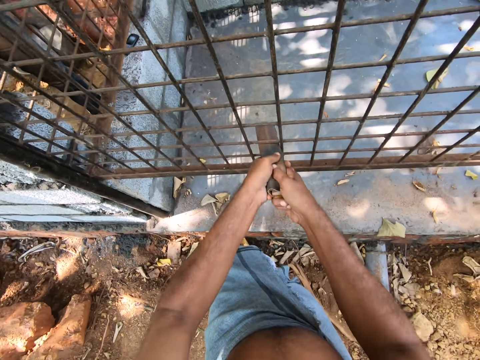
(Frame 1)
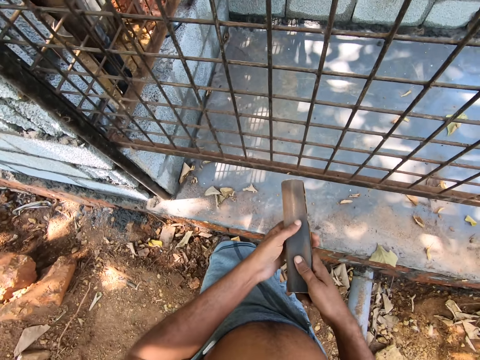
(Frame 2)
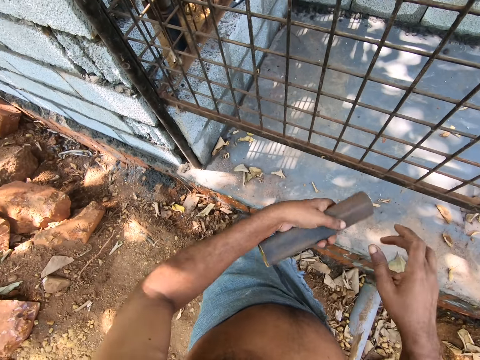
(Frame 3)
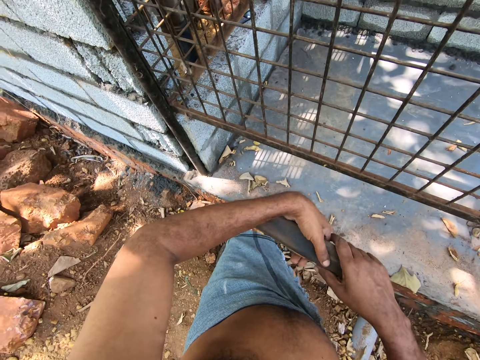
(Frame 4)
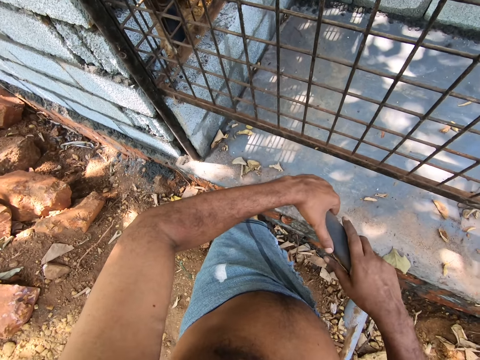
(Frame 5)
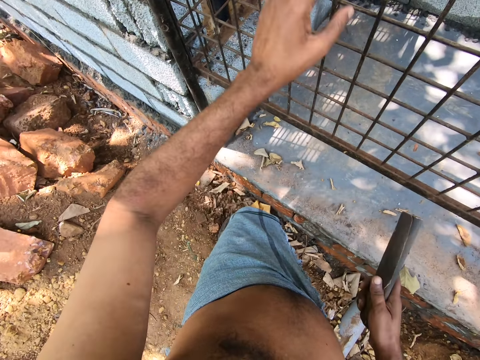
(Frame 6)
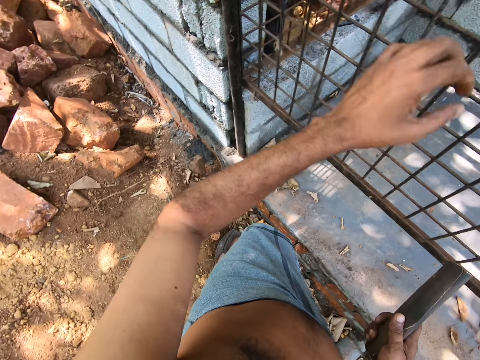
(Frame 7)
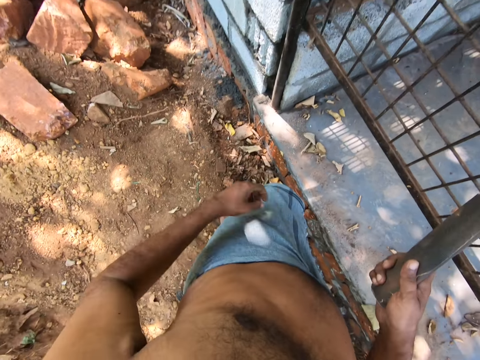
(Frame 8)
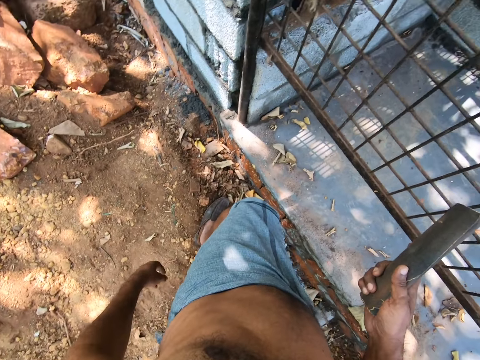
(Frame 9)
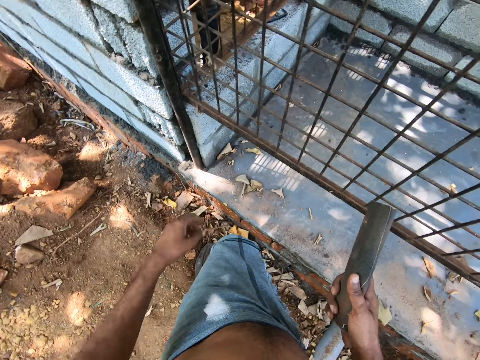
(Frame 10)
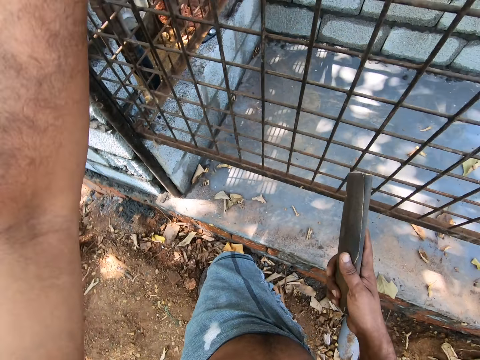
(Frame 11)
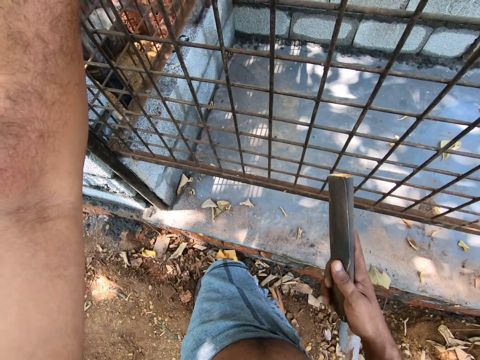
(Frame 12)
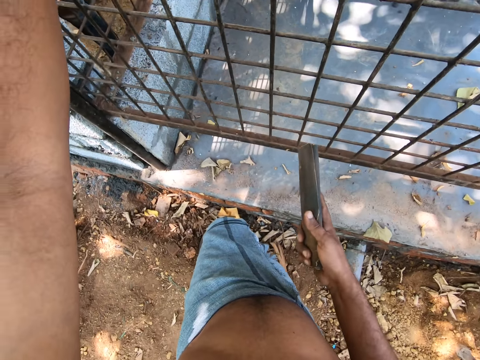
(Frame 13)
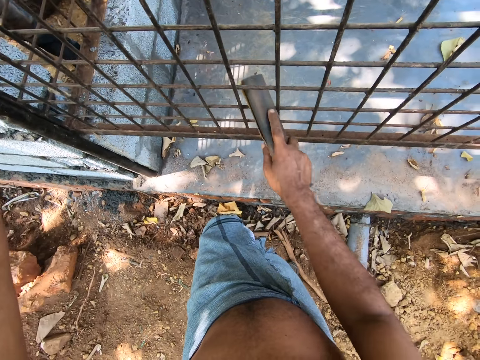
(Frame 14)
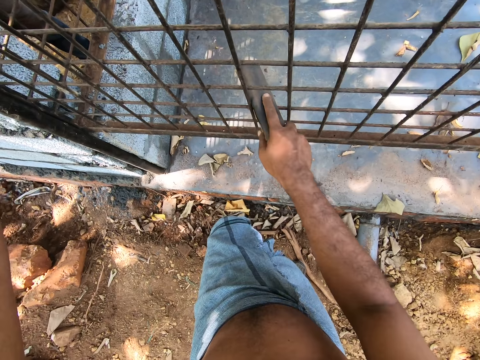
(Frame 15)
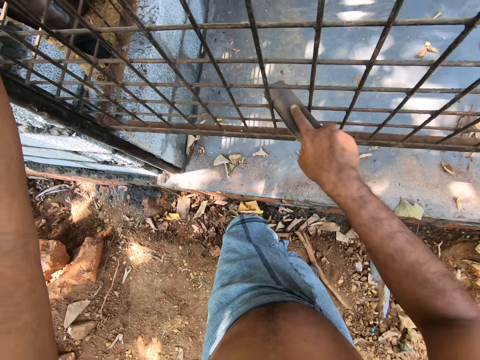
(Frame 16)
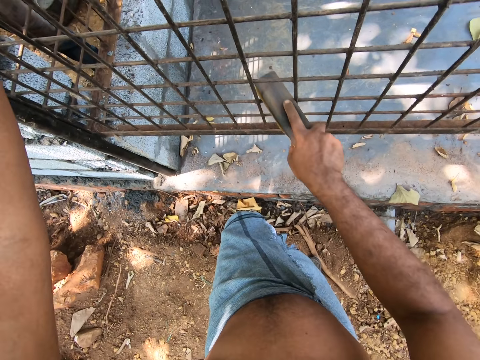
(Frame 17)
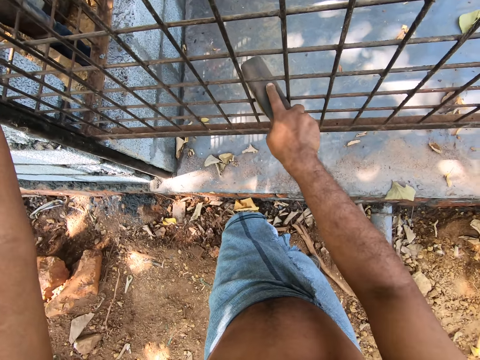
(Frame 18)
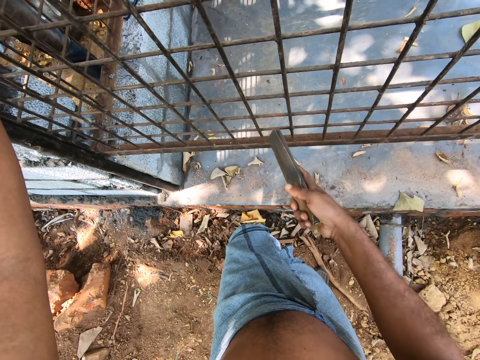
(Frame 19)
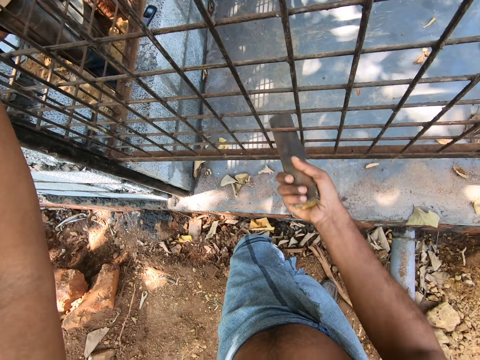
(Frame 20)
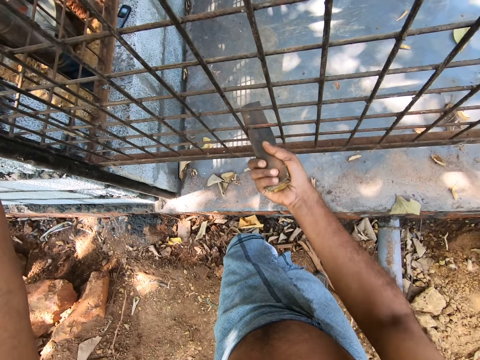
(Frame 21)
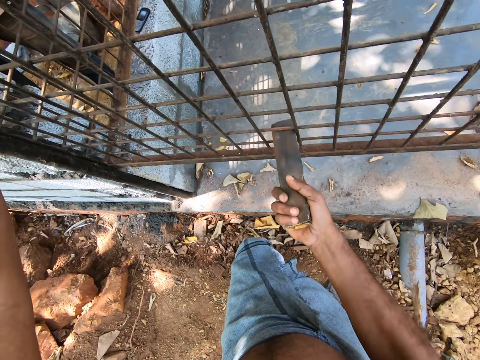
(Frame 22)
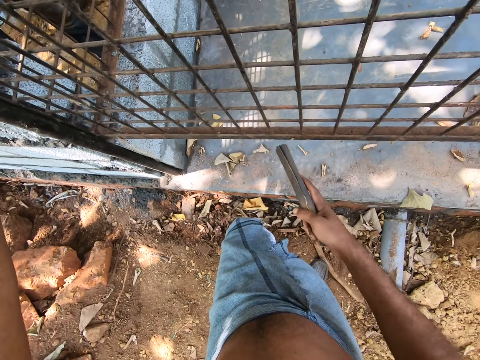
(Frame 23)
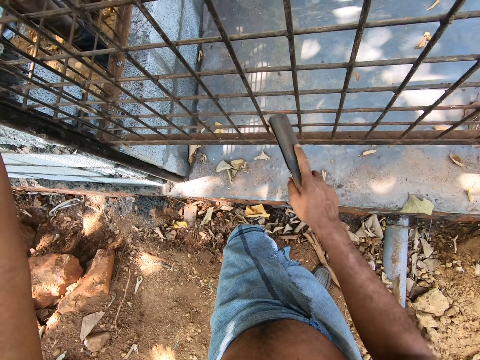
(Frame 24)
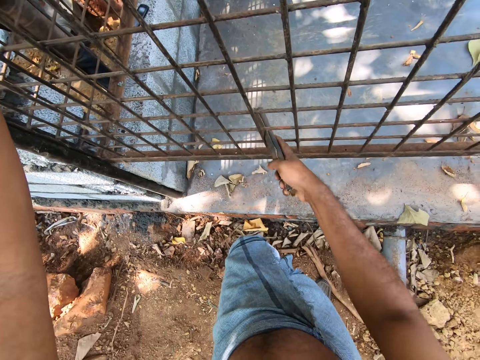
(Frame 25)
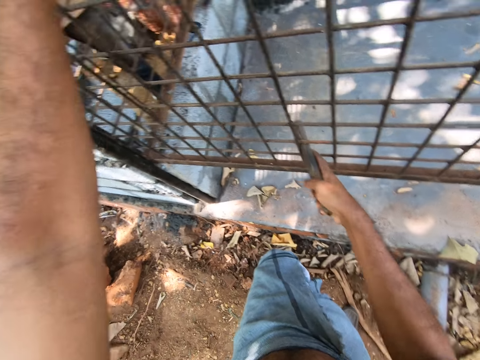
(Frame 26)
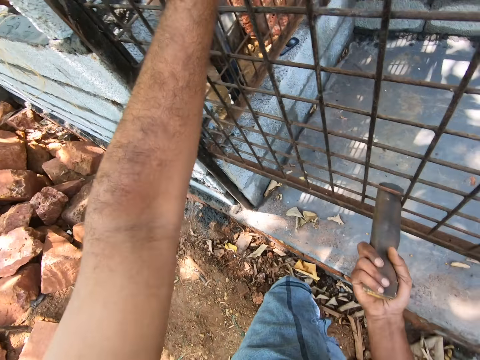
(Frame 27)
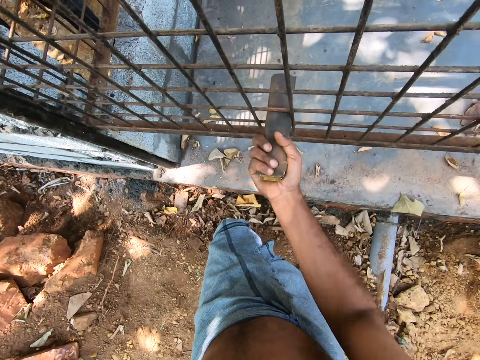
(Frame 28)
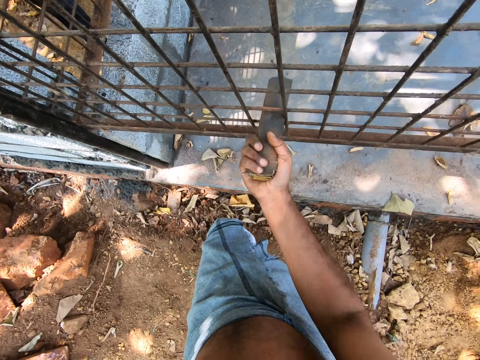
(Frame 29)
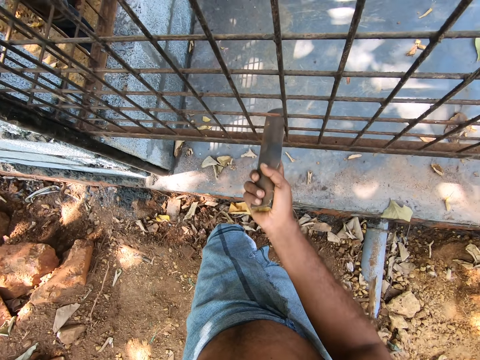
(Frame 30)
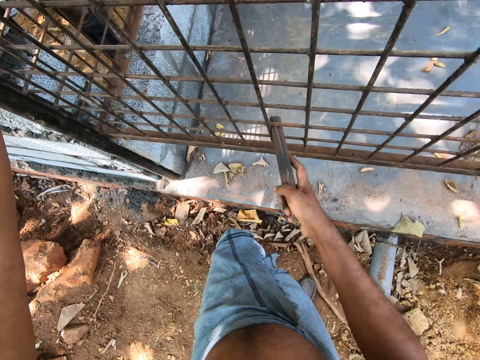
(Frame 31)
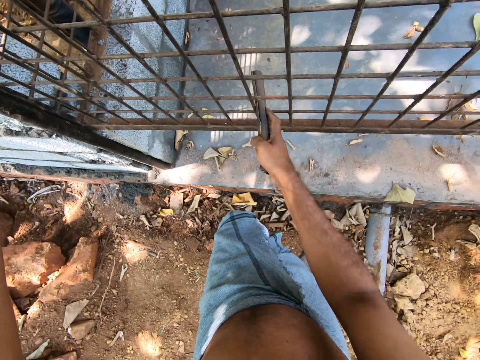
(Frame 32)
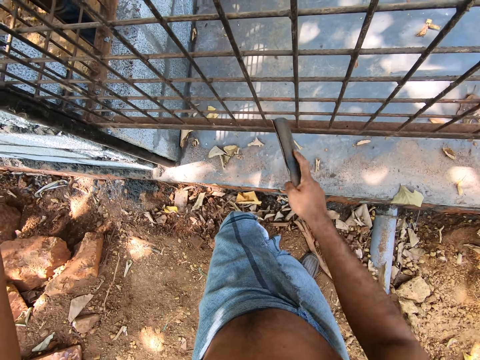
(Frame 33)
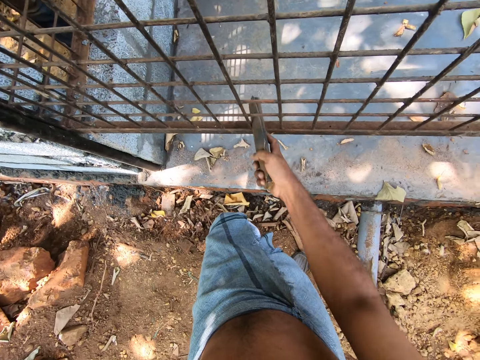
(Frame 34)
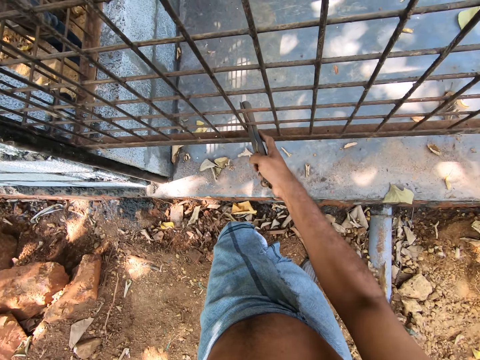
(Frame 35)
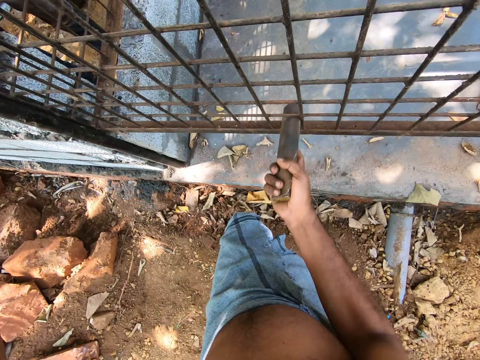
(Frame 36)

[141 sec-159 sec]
The camera wearer adjusts the sandpaper in his hands. He turns the sandpaper. He looks around. He places his left hand on the iron cage or metal cage panels on the pavement. He smooths the iron cage on the pavement with the sandpaper in his right hand. He looks around. He polishes the metal cage panels with the sandpaper.

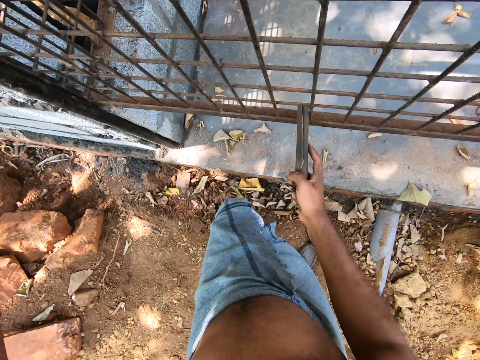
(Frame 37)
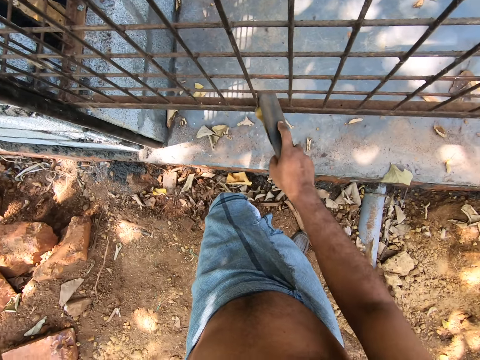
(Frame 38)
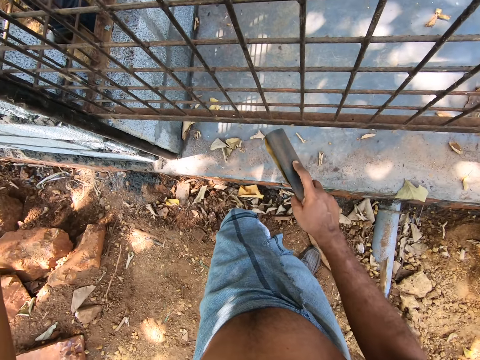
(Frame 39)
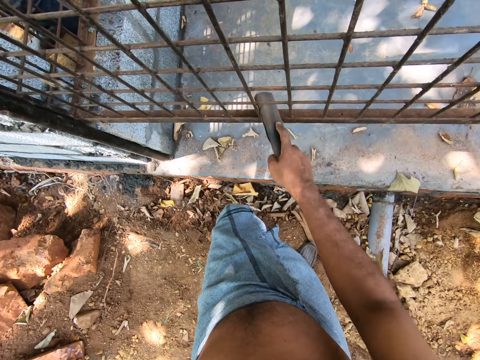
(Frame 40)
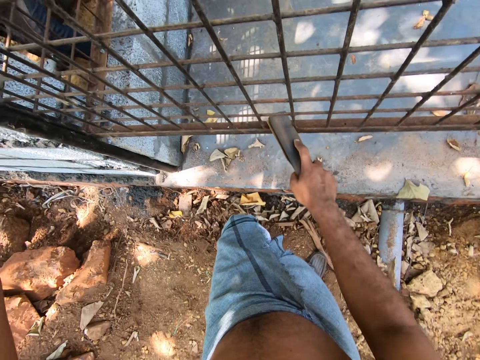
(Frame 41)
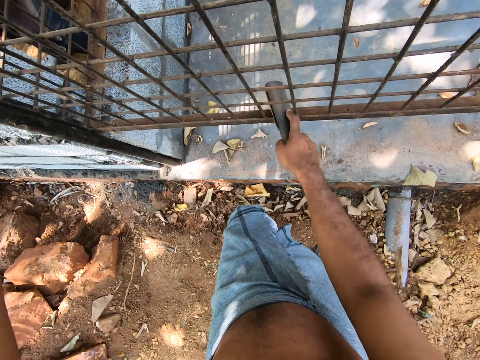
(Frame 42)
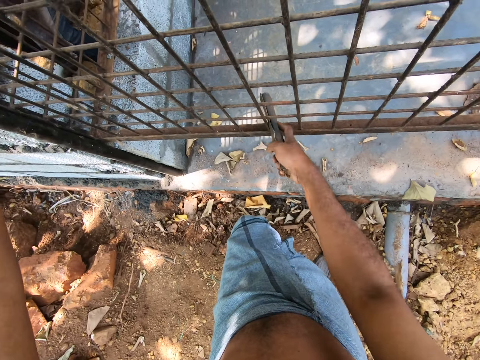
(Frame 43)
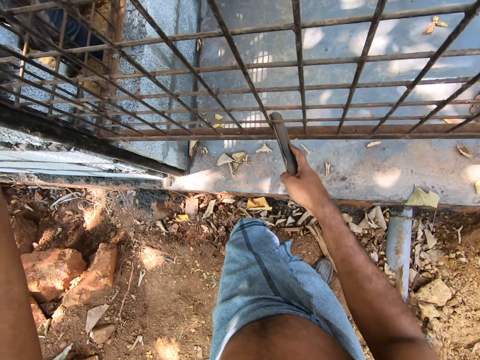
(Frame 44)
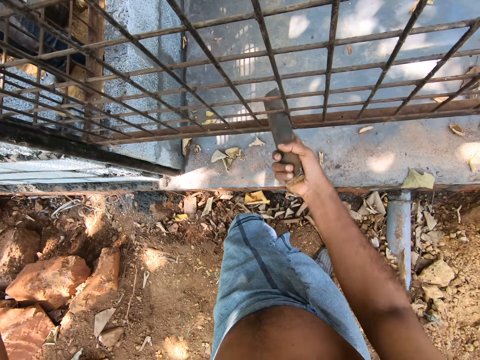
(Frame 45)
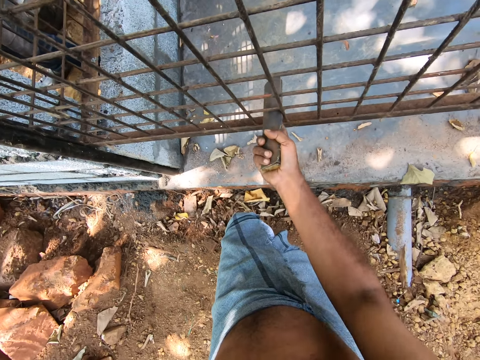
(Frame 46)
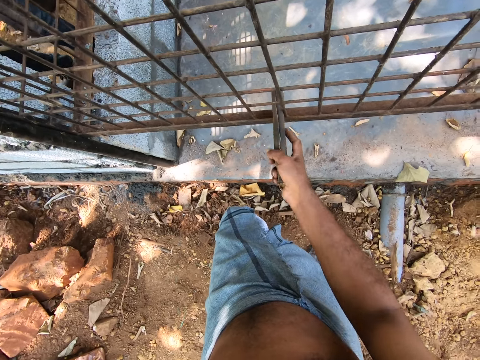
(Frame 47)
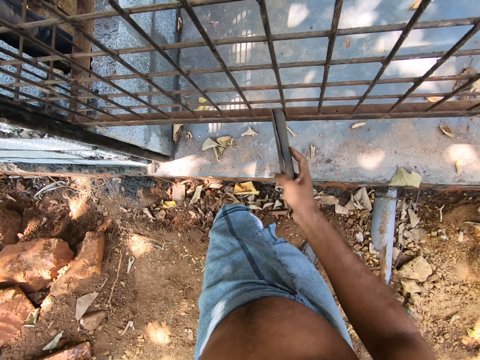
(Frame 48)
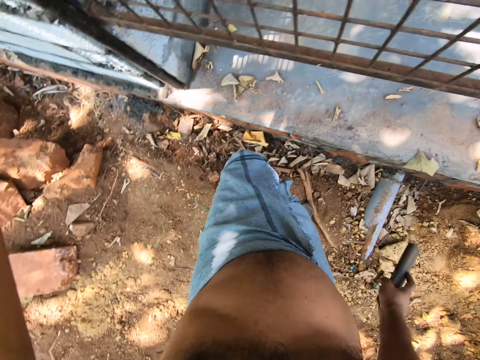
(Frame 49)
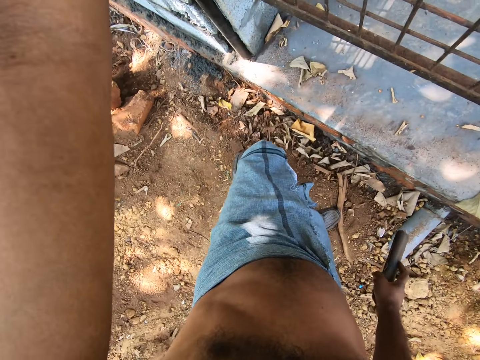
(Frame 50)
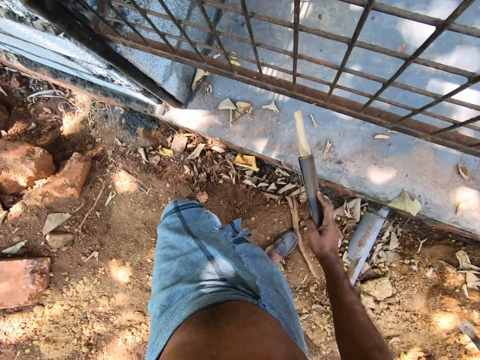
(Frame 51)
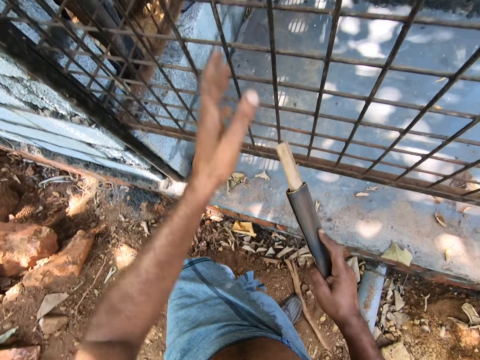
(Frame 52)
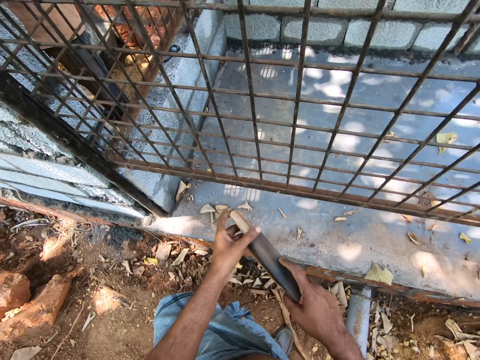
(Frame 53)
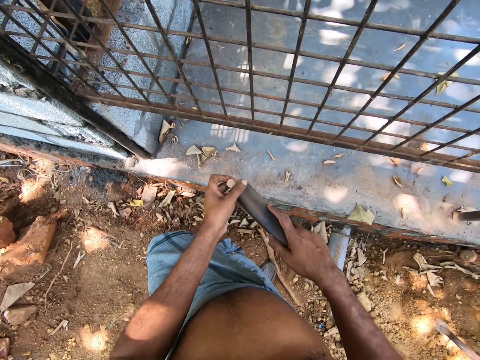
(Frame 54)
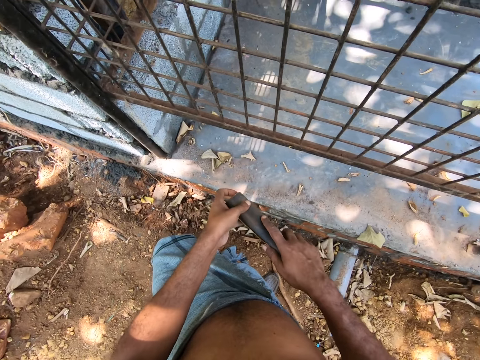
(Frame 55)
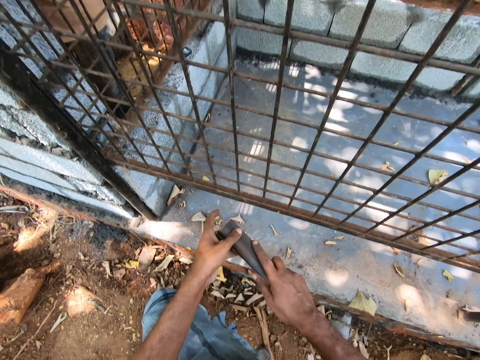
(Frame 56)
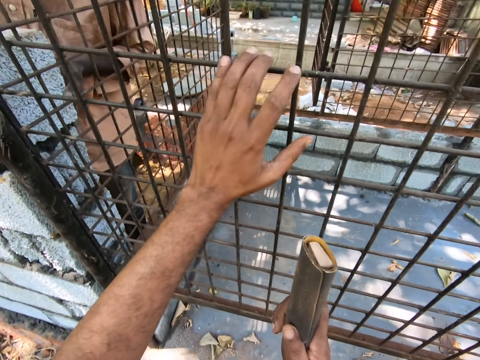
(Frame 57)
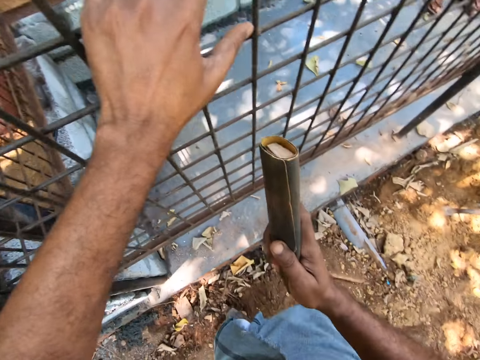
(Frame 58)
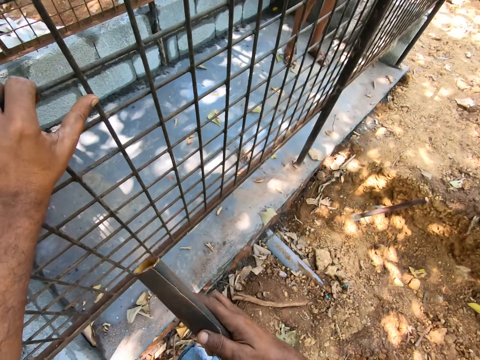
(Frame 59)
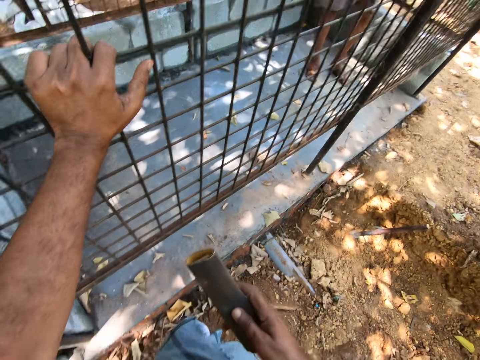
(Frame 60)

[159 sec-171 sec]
The camera wearer looks around. He adjusts a stick in the sandpaper in his right hand with his left hand. He places his left hand on the iron cage on the pavement. He looks around.
